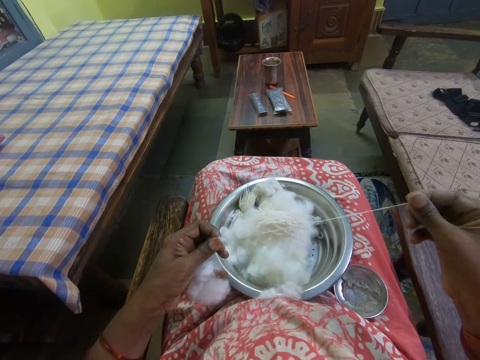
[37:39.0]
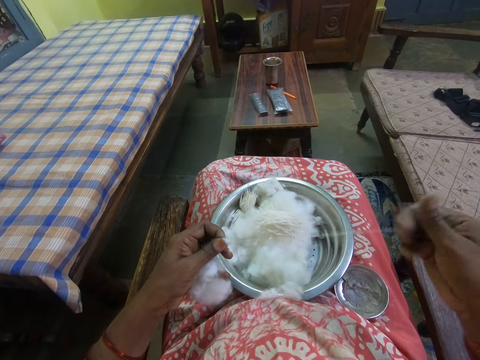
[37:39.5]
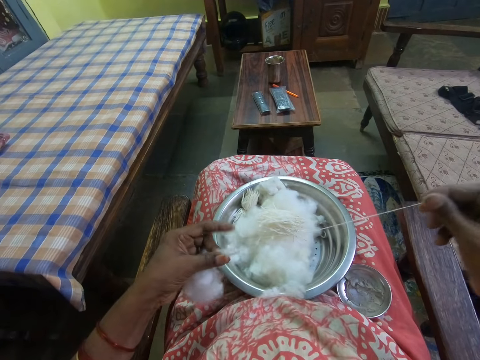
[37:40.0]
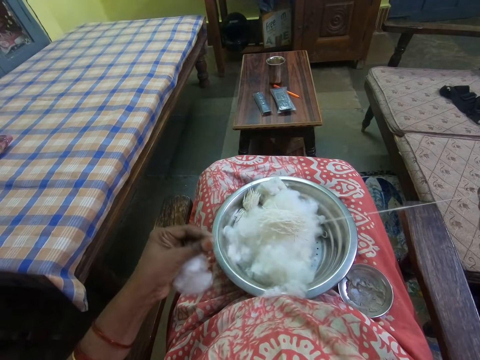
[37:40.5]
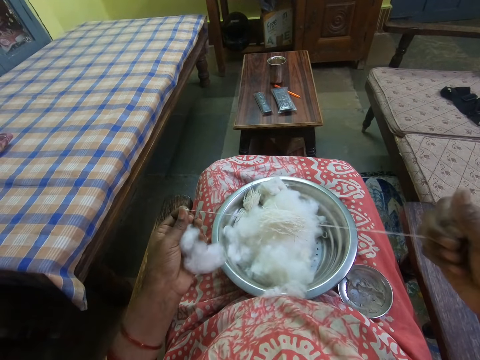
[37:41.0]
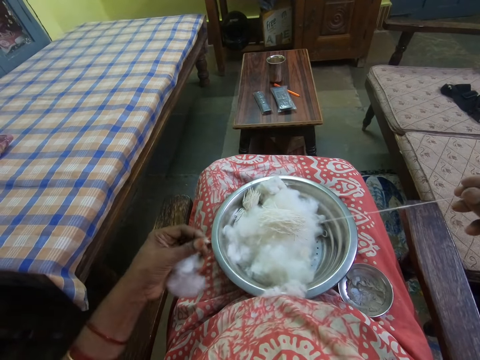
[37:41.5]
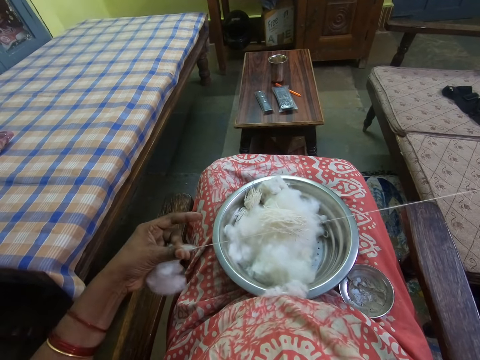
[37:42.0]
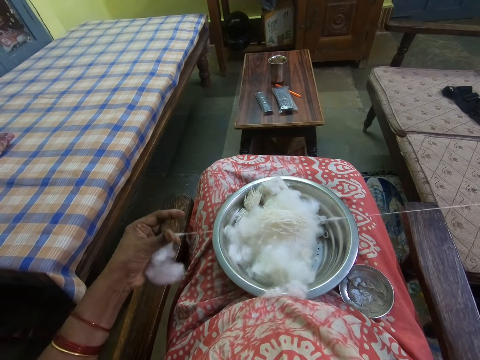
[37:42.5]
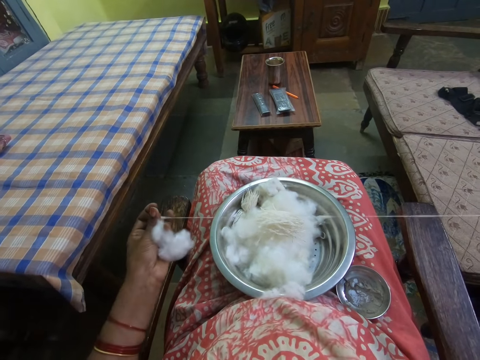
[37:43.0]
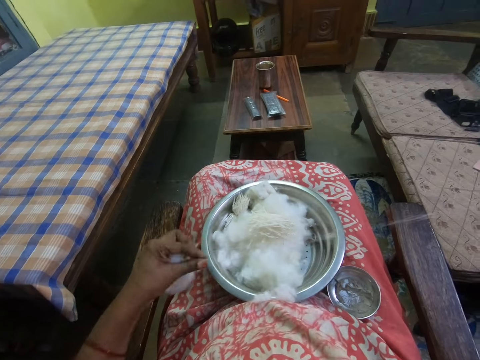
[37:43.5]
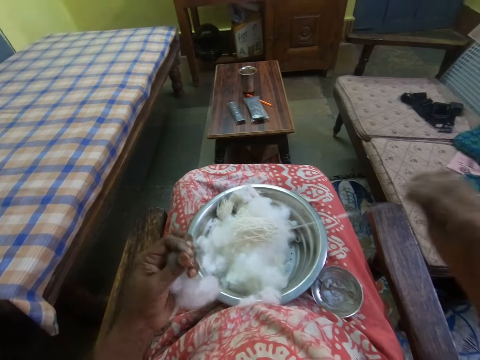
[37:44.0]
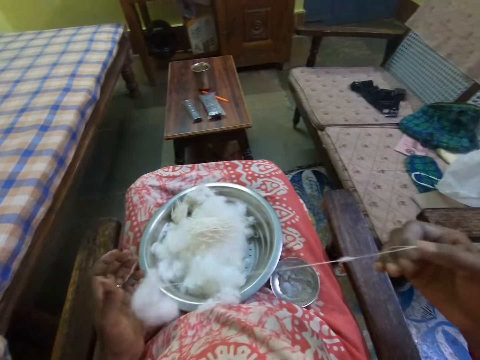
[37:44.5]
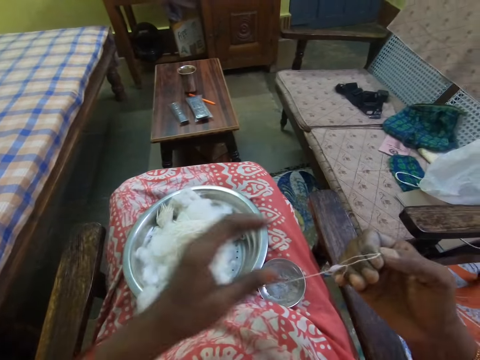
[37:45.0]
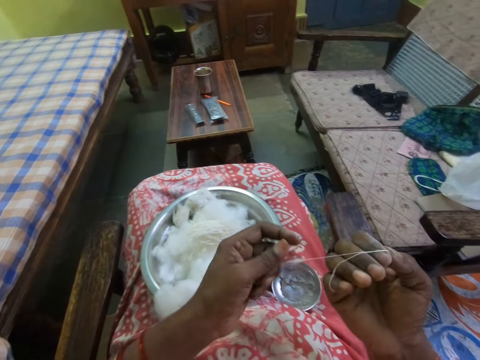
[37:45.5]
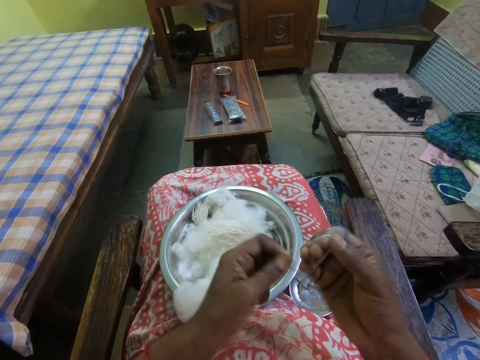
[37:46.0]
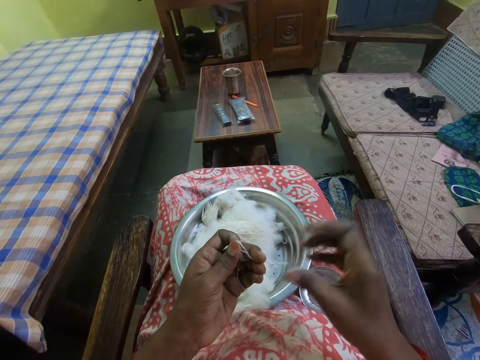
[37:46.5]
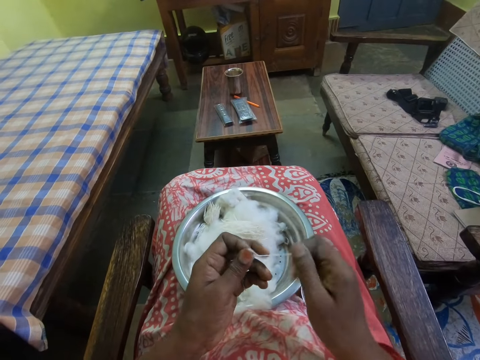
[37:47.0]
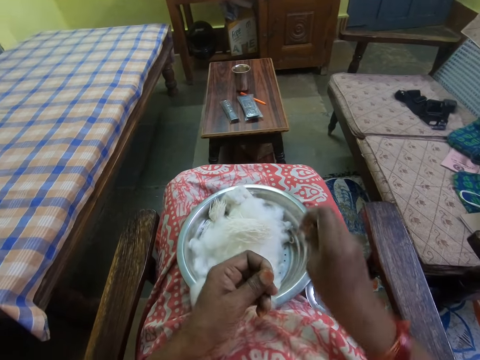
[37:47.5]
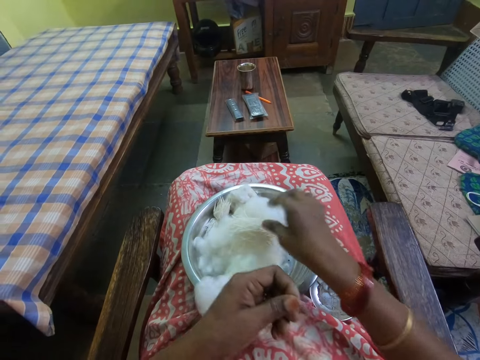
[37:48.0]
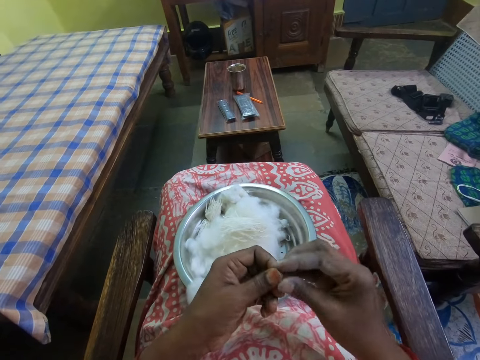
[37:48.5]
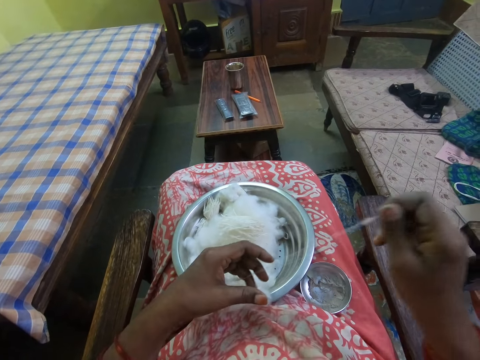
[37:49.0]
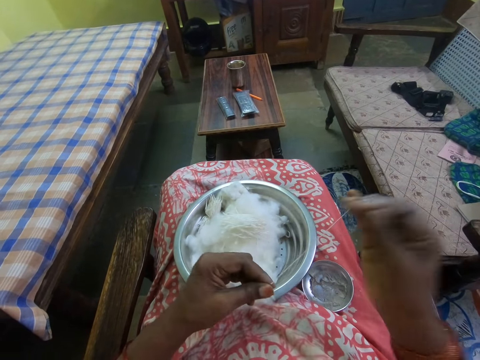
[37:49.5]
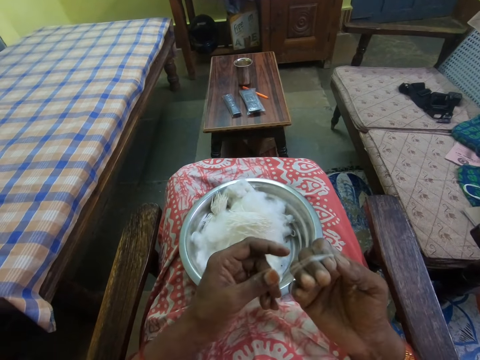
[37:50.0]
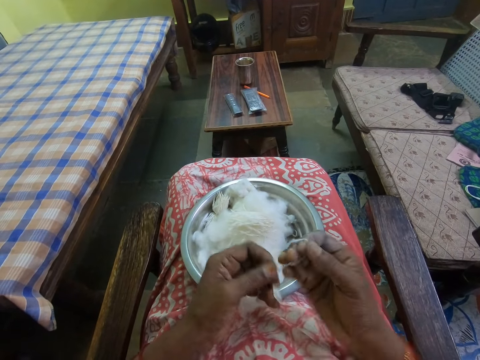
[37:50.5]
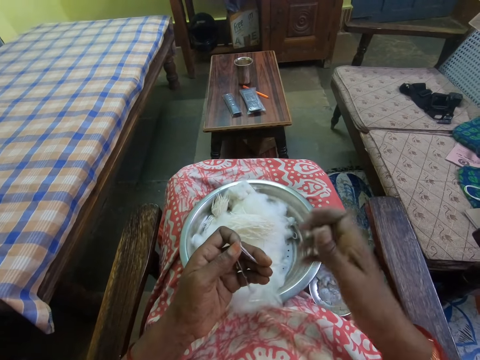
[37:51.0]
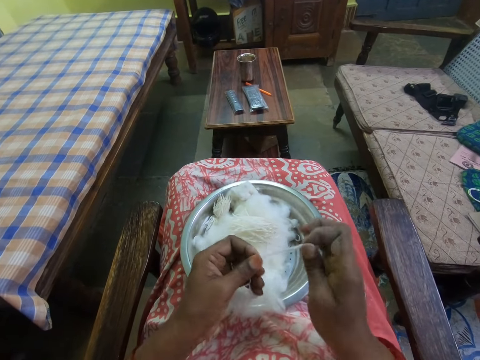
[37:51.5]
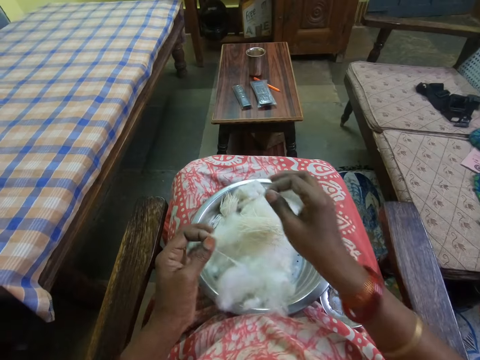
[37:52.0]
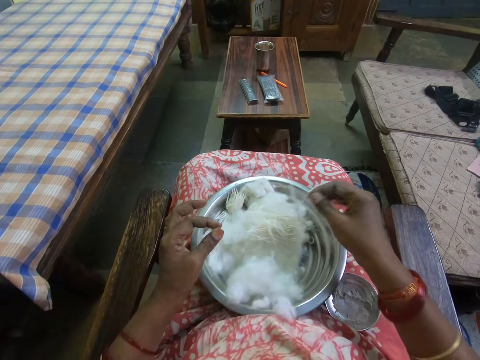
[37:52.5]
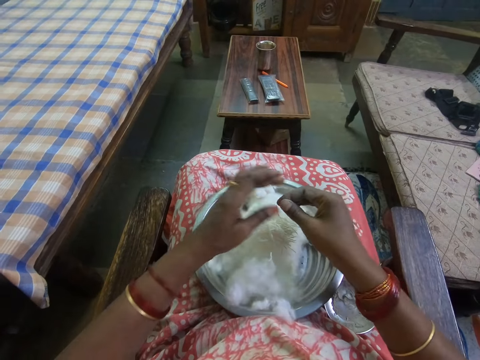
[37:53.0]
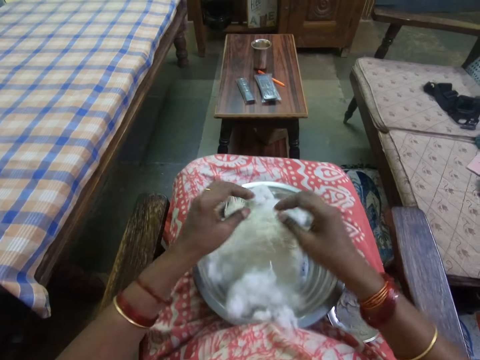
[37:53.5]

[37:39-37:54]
The camera wearer rolls a yarn from the cotton wool with the right hand. They cut the yarn with the right hand and put the yarn on the cotton wool. They pull the yarn from the cotton wool with the right hand. They roll the yarn from the cotton wool with the right hand. They cut the yarn with the right hand and put the yarn on the cotton wool.

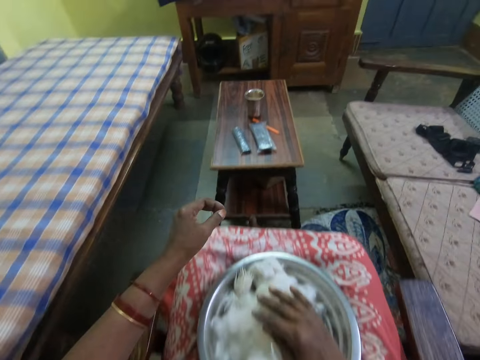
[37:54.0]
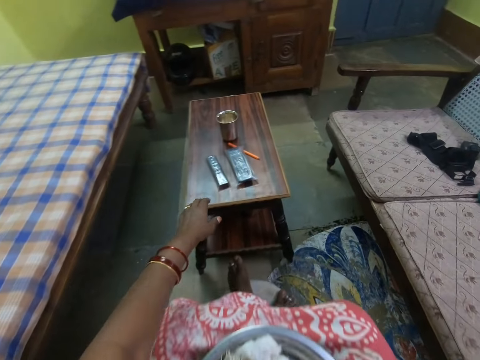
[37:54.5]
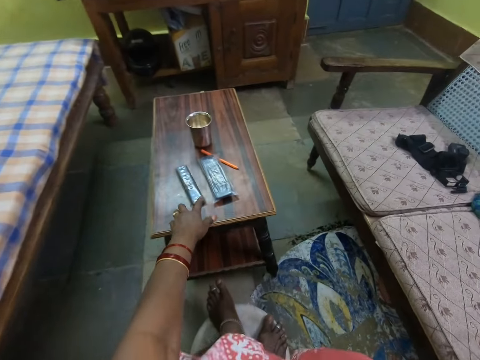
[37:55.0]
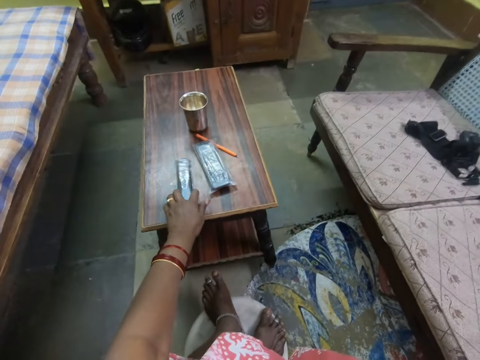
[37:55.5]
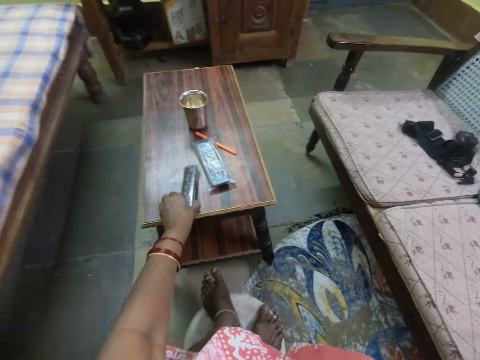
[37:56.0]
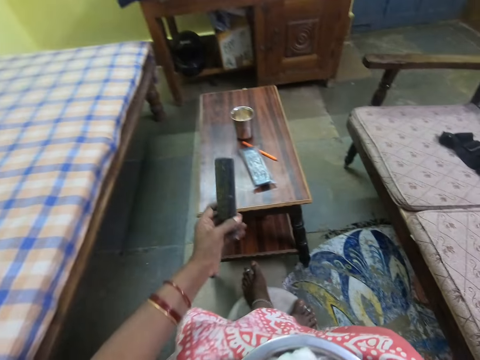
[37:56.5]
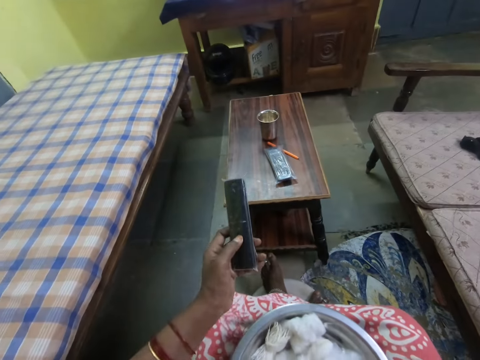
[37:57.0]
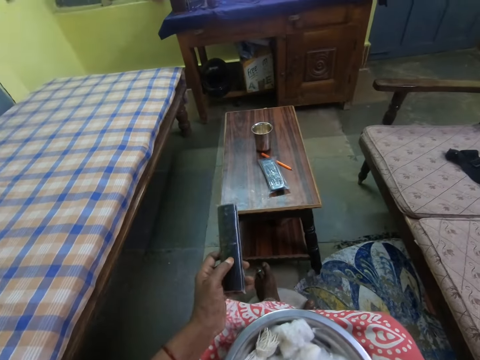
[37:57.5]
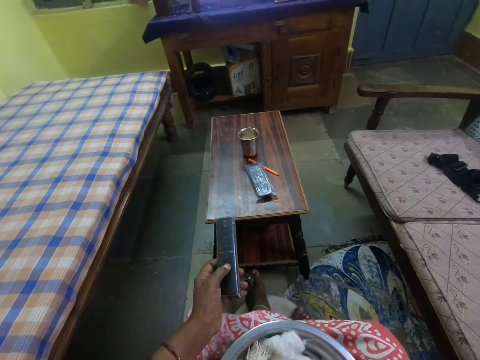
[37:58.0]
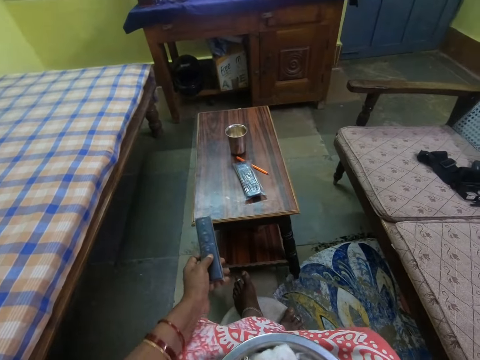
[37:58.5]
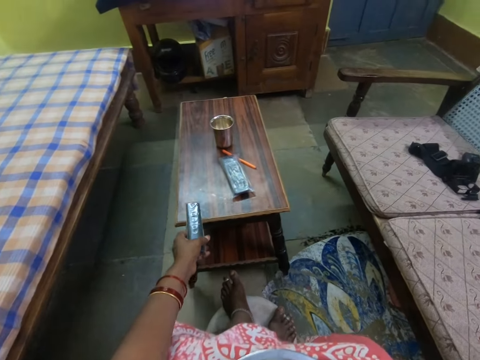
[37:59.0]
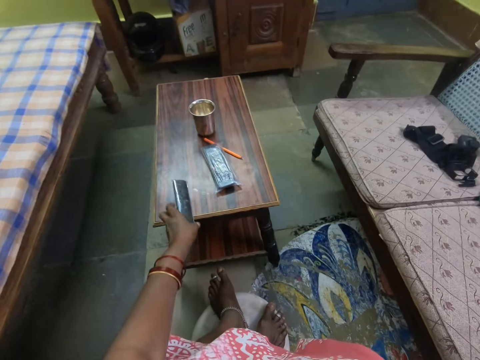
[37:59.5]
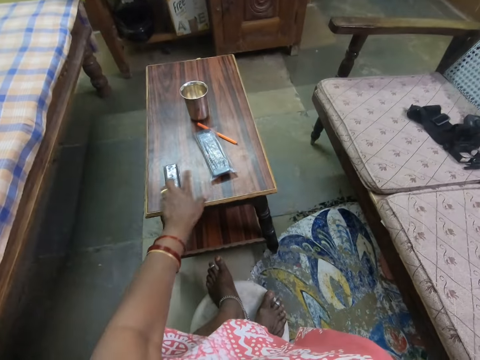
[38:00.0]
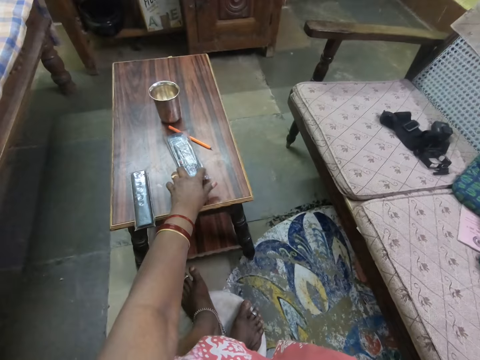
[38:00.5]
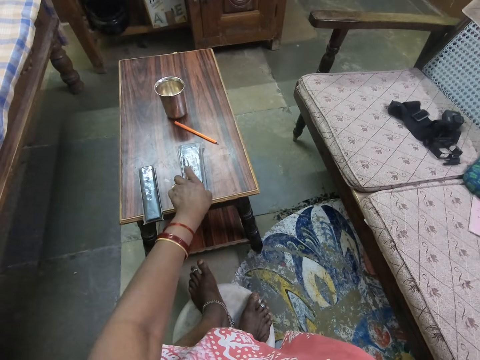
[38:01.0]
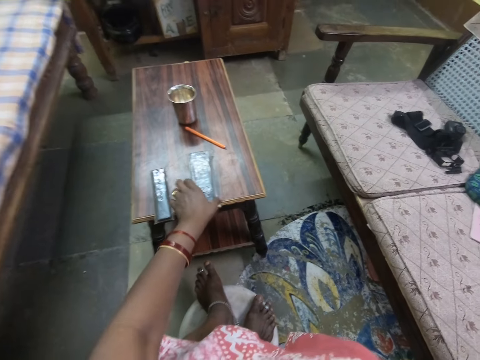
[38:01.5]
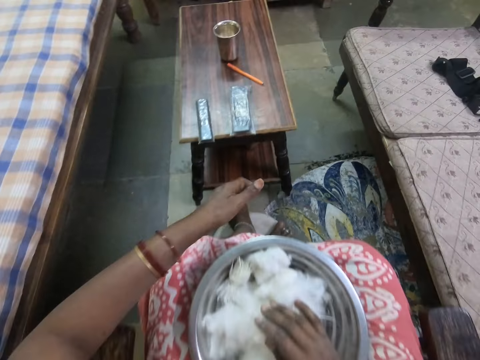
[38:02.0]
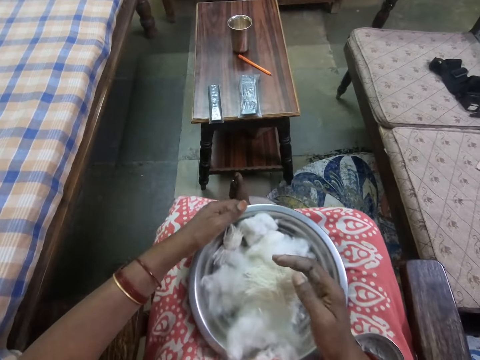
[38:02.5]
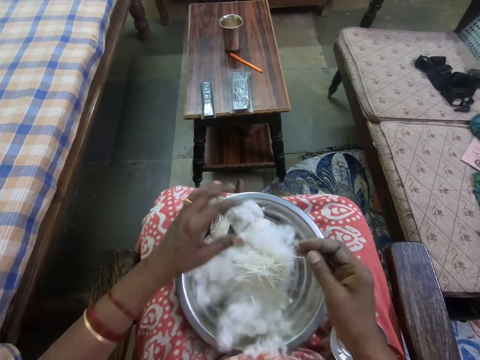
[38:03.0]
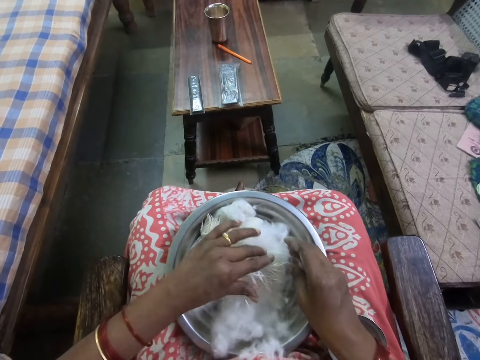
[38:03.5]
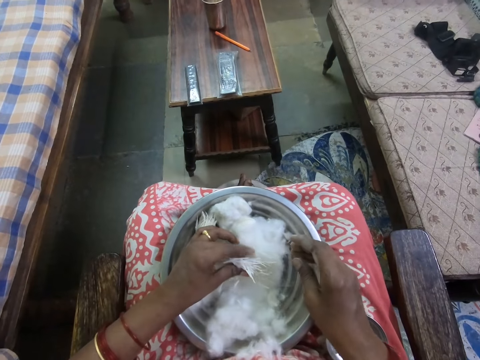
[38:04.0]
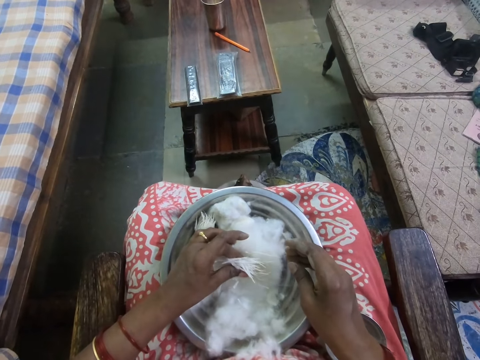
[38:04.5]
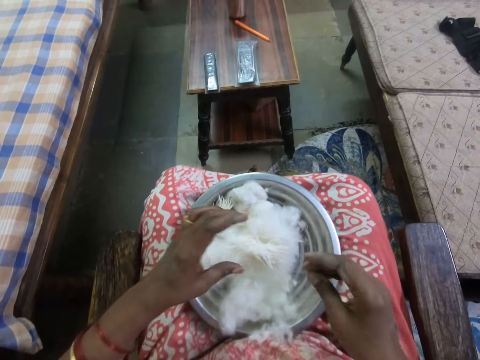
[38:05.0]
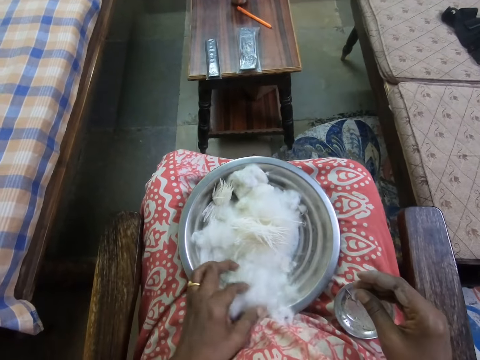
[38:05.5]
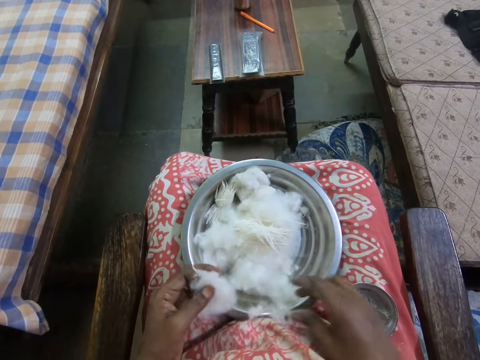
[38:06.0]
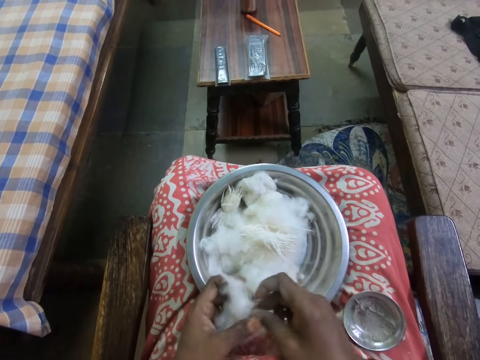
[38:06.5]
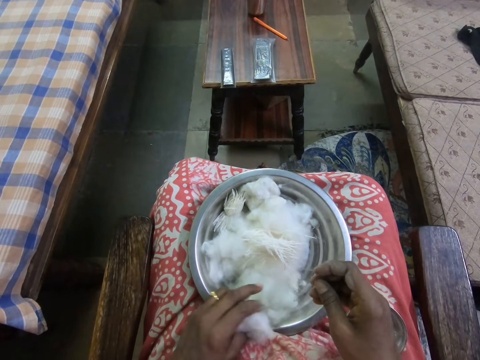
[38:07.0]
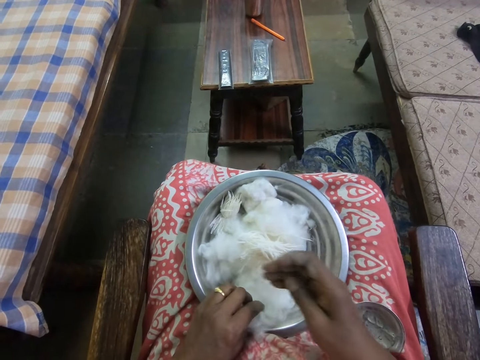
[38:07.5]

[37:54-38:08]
The camera wearer picks up a remote control from the table. They hold the remote control. They operate a television. They return the remote control on the table. They hold another remote control. They touch a remote on the table. They align a bowl of cotton wool. They touch yarns. They hold the cut cotton. They pick up the cotton wool in the bowl. They hold the cotton.
